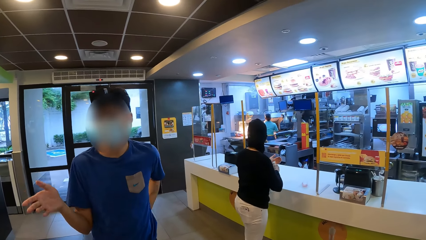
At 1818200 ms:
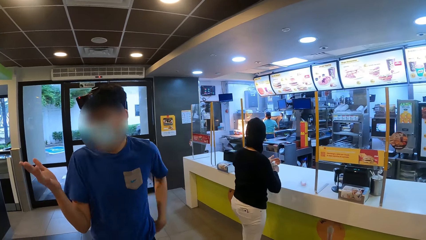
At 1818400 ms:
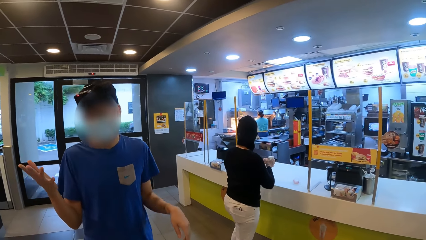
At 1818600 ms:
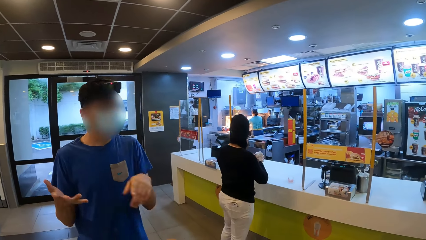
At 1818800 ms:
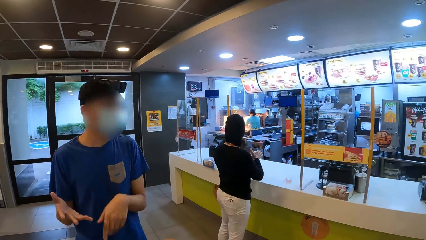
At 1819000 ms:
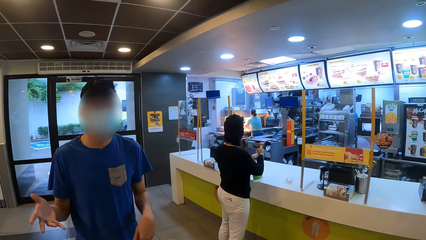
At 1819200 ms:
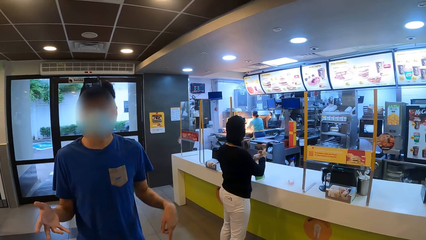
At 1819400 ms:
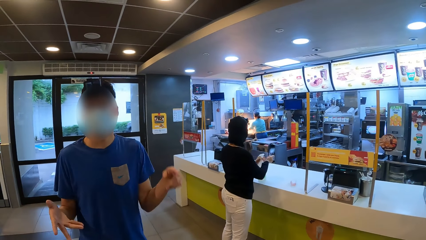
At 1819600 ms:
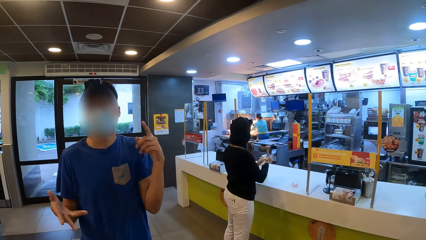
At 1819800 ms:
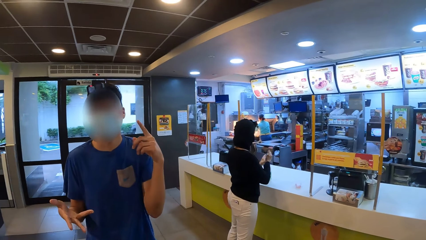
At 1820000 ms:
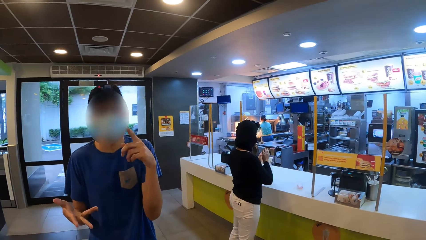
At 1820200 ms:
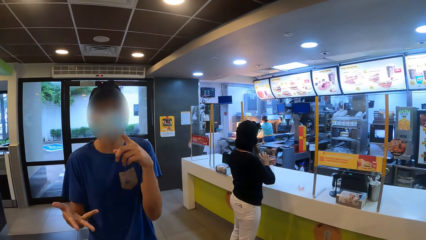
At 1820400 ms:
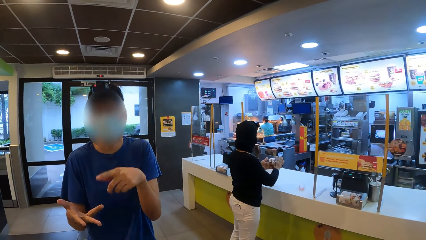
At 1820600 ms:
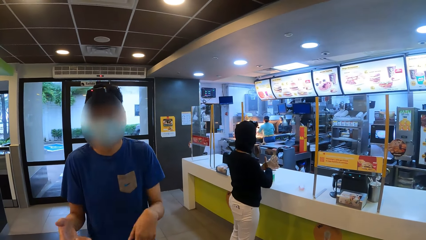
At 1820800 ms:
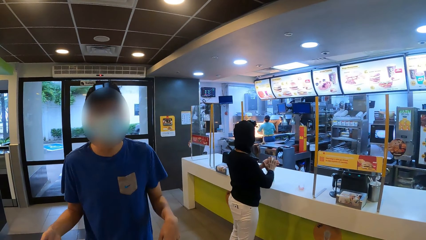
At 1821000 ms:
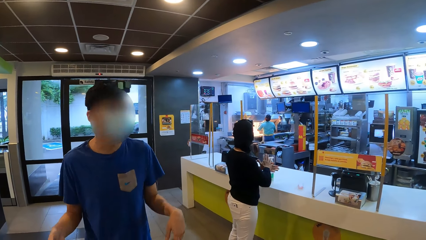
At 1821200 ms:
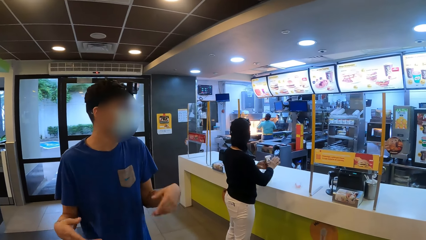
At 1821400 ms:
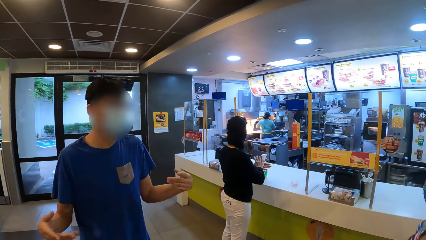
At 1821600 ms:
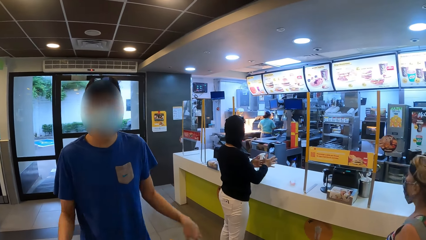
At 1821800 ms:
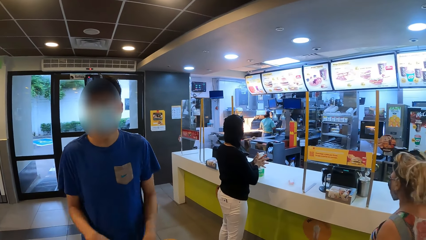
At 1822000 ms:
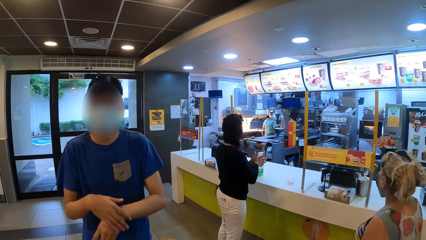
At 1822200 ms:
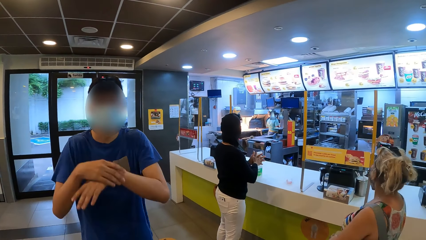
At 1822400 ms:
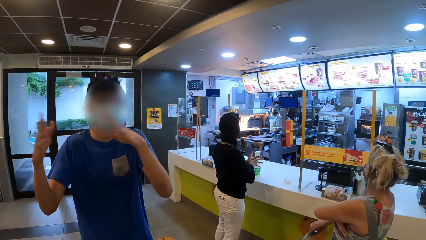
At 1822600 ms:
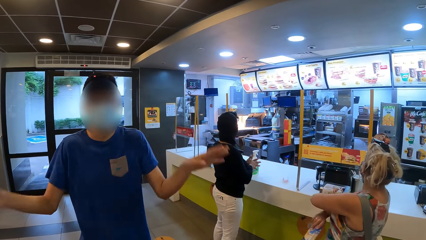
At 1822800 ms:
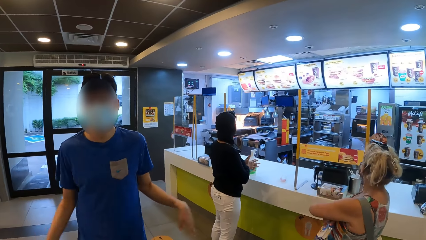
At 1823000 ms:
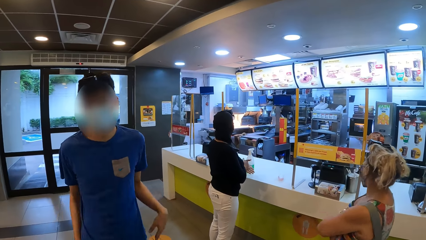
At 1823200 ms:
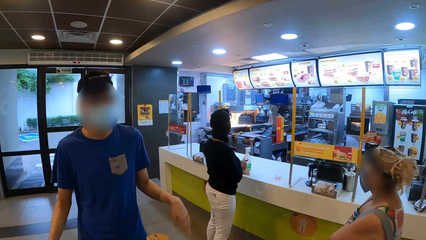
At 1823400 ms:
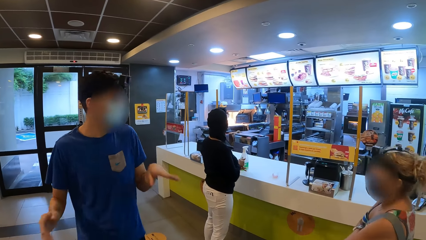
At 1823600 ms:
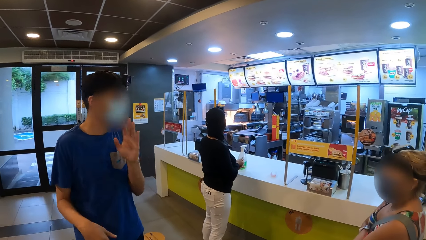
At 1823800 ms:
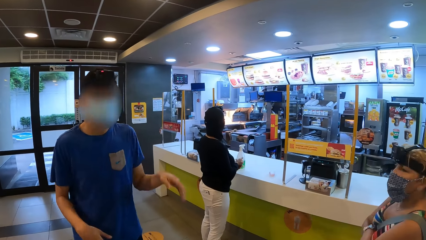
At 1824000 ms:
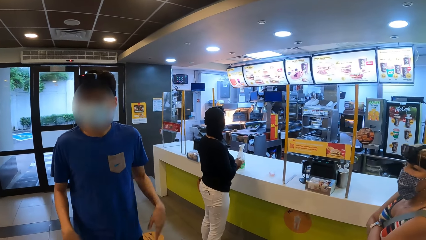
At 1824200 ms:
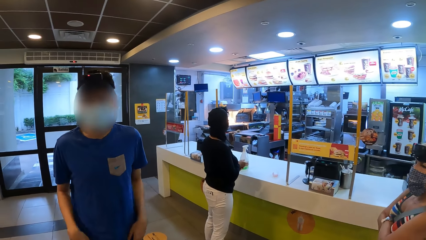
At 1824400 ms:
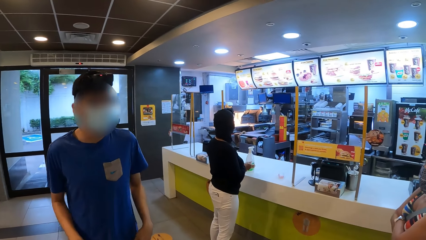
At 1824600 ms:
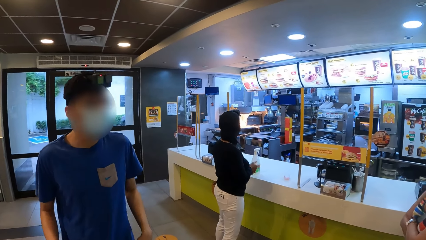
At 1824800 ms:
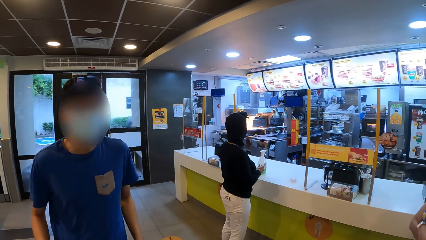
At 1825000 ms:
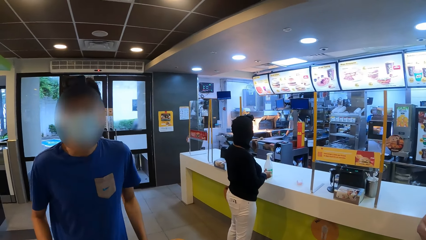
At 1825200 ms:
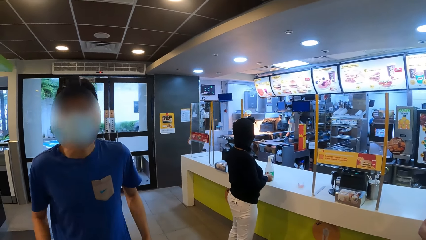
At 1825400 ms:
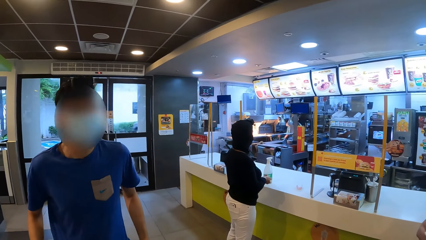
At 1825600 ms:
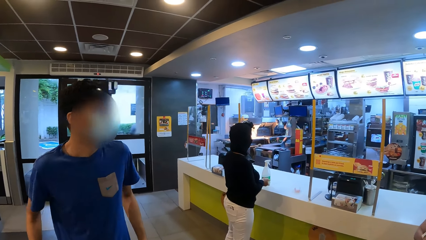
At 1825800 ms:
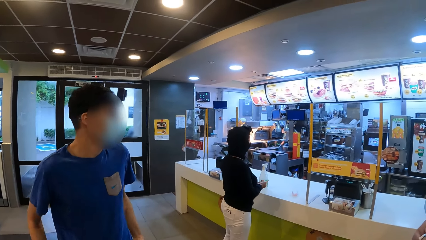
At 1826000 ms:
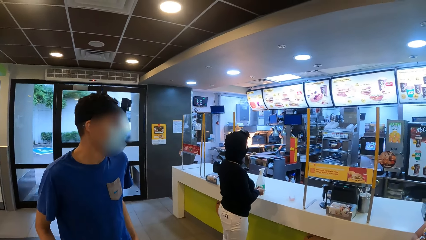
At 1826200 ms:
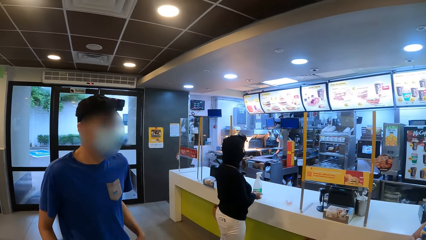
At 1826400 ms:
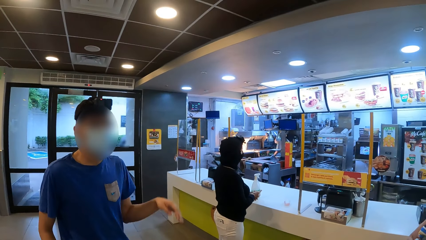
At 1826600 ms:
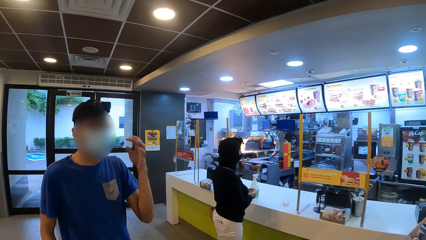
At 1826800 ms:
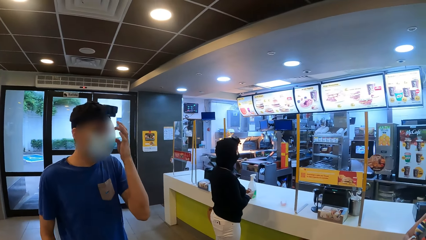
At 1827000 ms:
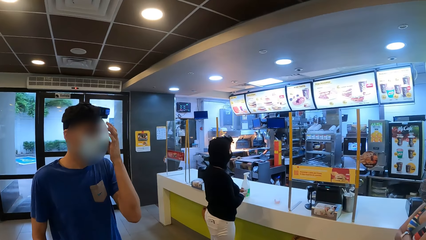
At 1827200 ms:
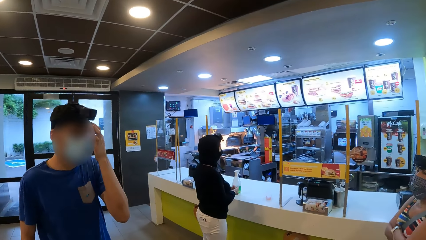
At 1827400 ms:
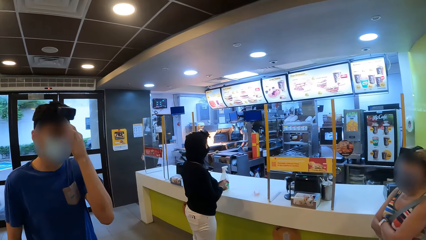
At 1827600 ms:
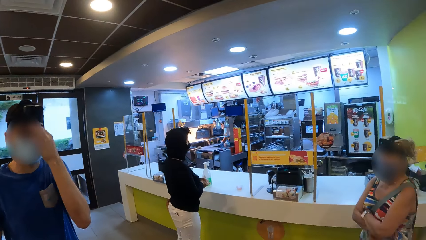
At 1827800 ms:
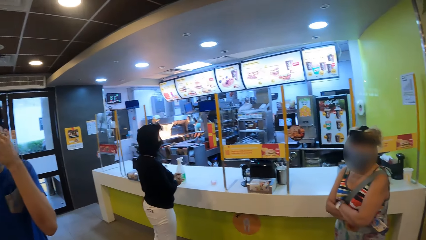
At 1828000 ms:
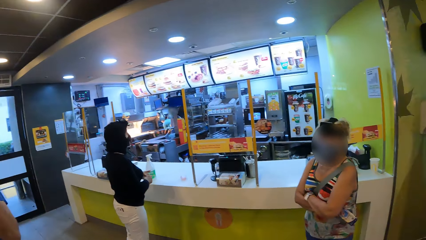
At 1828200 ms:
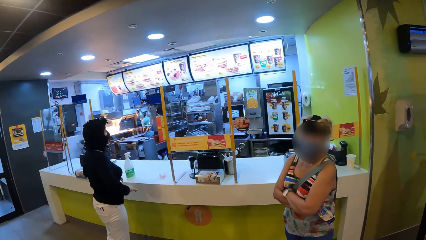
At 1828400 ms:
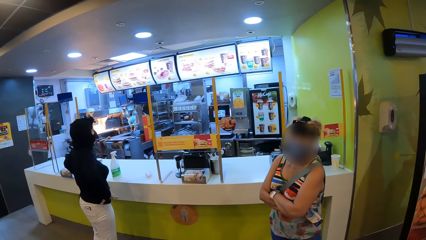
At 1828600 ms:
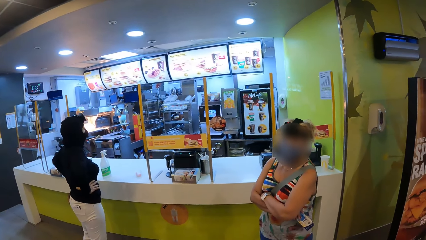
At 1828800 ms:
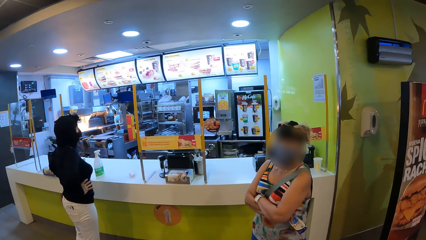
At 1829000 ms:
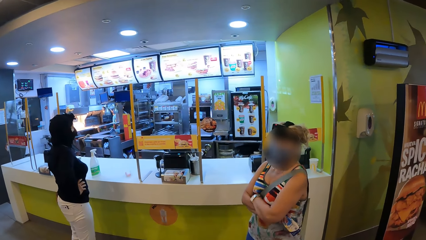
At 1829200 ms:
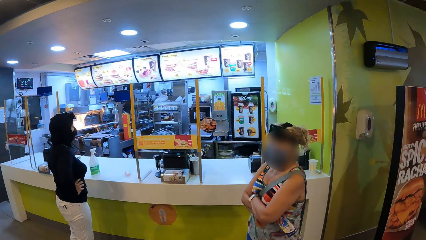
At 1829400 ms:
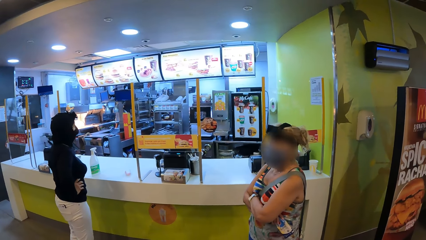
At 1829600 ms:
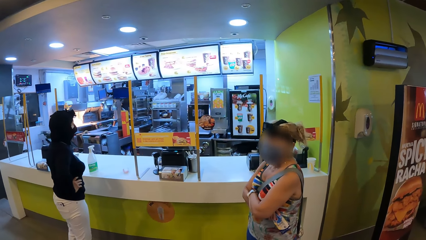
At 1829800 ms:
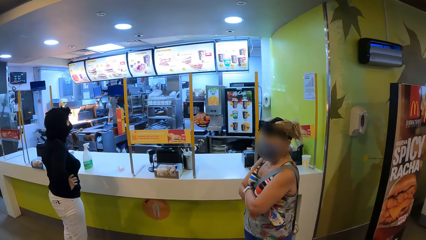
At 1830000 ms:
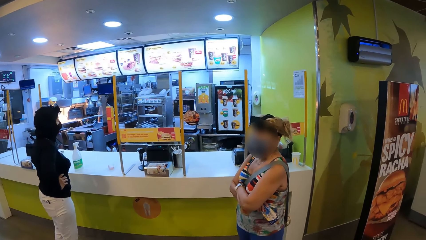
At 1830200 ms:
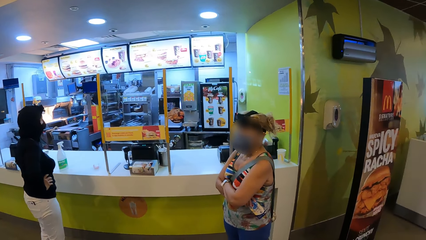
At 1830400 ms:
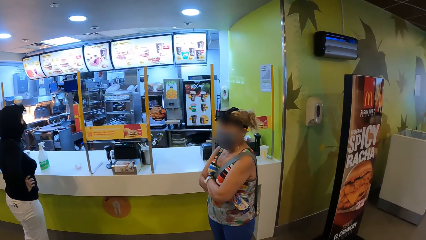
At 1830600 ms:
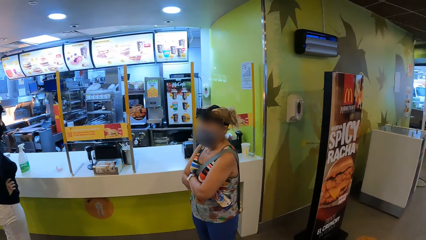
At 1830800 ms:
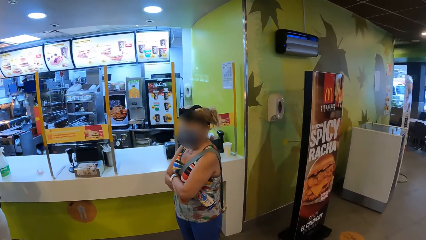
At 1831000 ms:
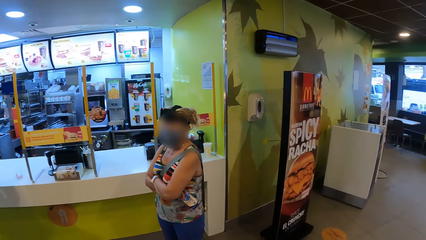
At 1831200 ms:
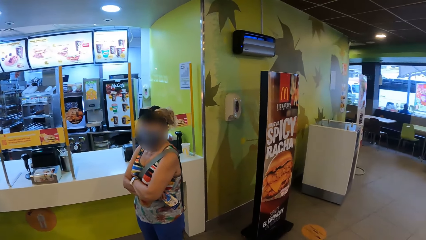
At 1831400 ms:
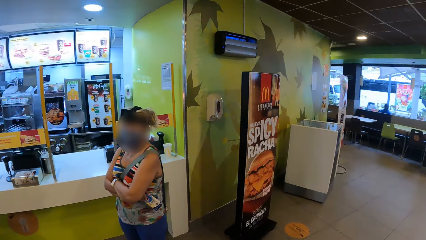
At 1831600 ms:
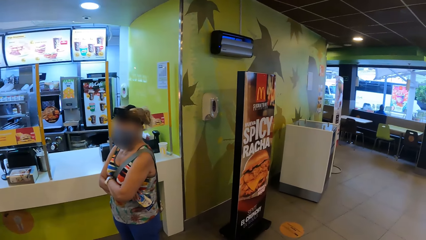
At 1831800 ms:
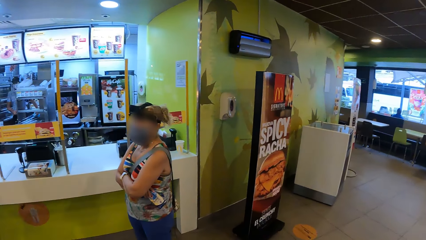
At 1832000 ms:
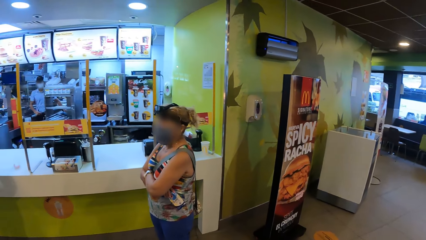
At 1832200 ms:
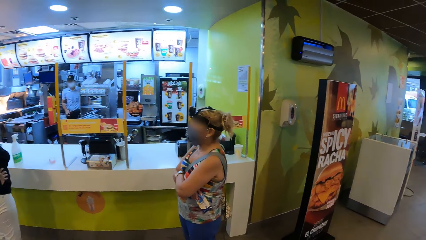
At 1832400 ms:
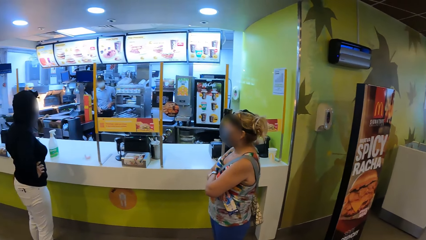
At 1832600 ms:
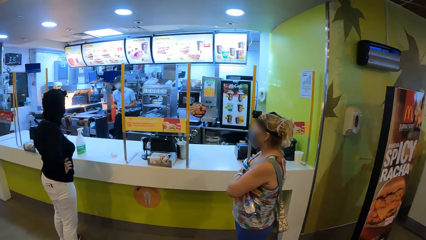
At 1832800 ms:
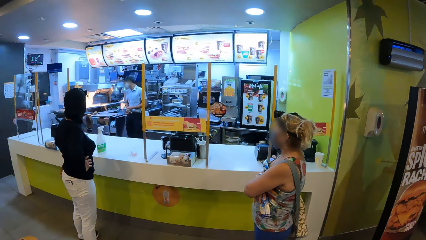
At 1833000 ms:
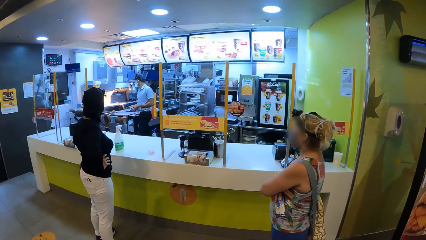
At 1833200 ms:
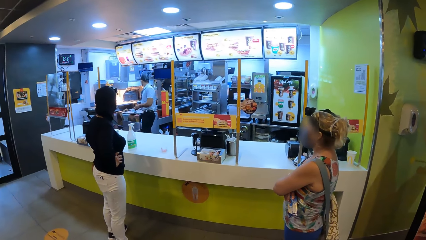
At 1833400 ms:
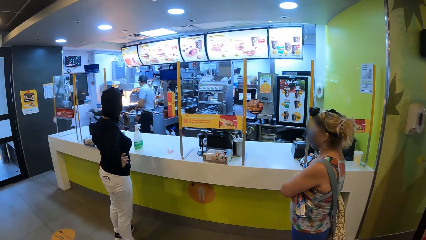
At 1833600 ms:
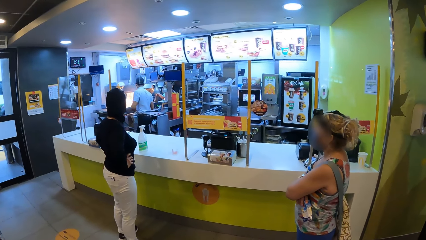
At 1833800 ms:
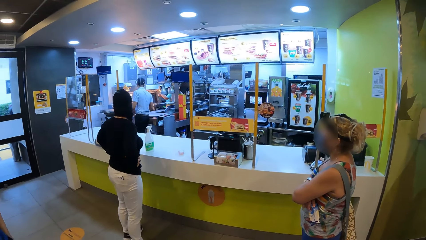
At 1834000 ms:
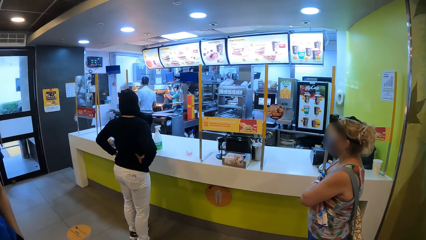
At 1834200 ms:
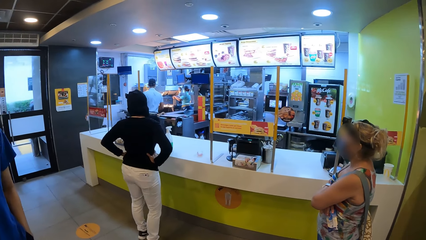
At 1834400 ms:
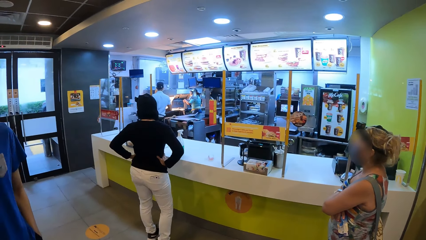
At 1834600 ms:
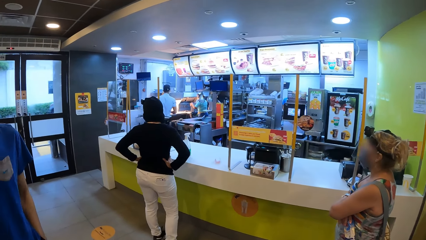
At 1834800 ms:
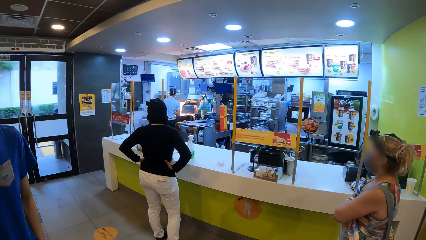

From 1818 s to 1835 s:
A man signs. A woman sprays her hand. The woman sprays her hand again. The woman rubs her hands. The man touches his face. Another woman interacts with the camera wearer. The first woman holds her waist.
